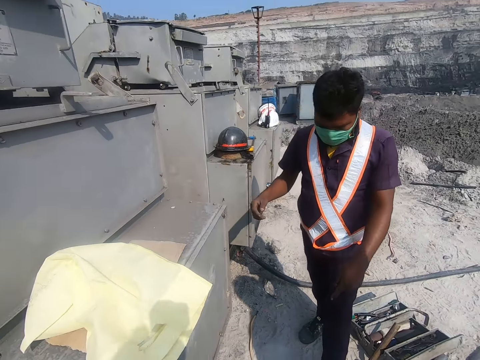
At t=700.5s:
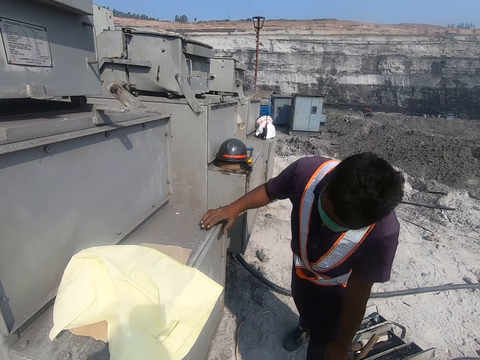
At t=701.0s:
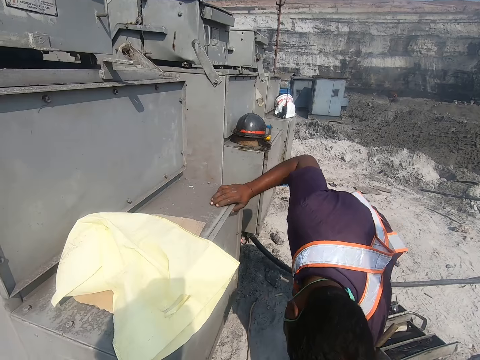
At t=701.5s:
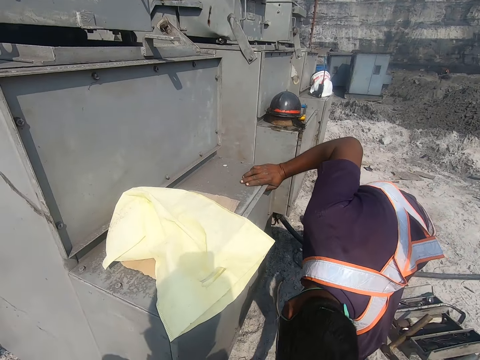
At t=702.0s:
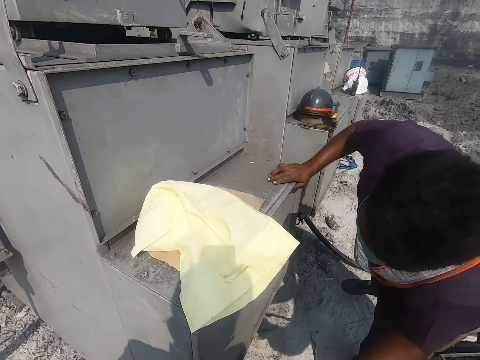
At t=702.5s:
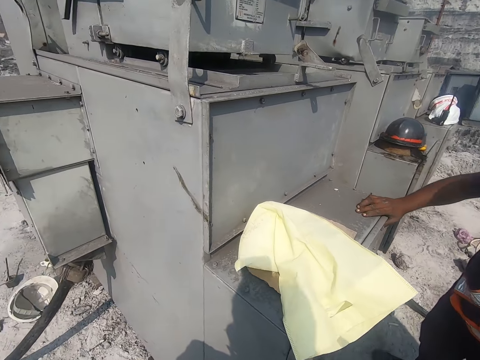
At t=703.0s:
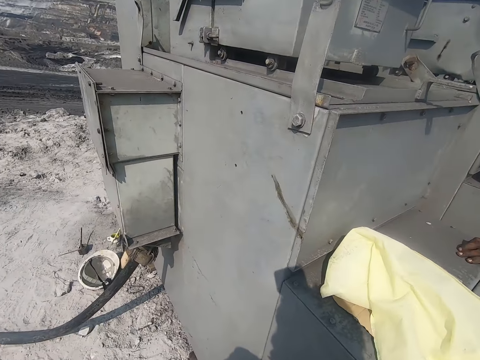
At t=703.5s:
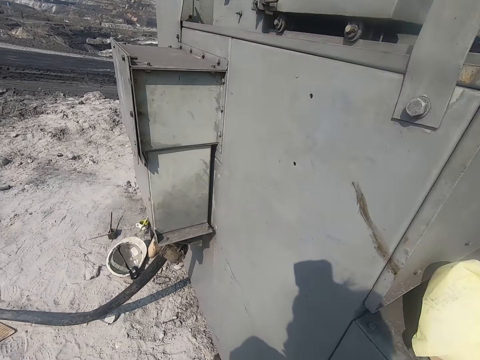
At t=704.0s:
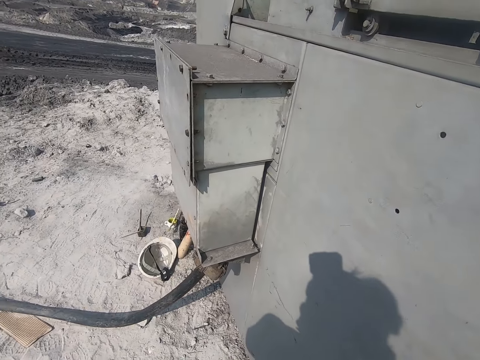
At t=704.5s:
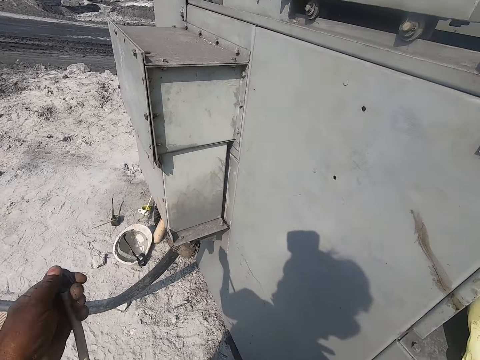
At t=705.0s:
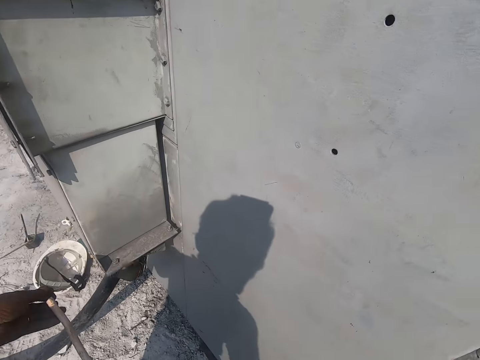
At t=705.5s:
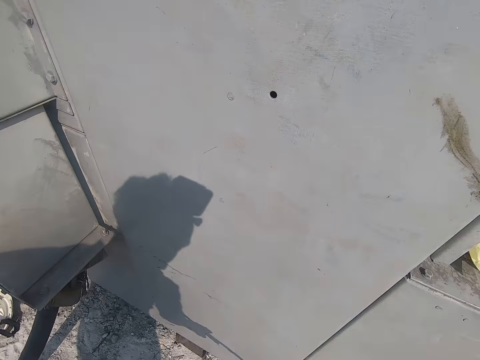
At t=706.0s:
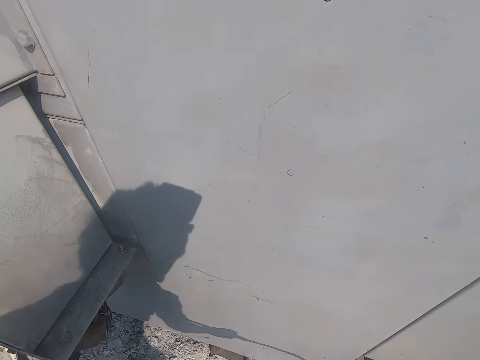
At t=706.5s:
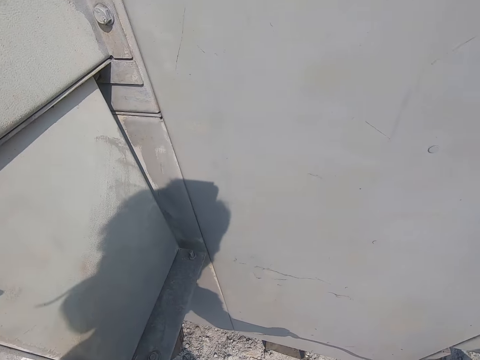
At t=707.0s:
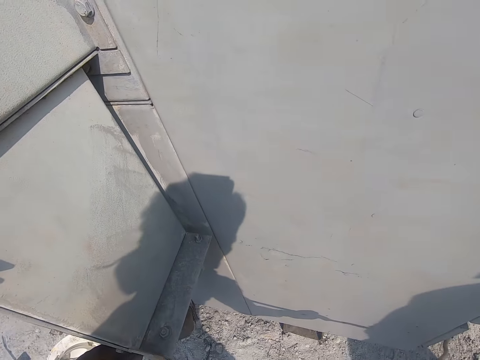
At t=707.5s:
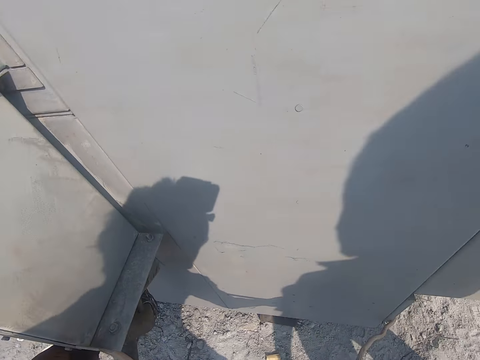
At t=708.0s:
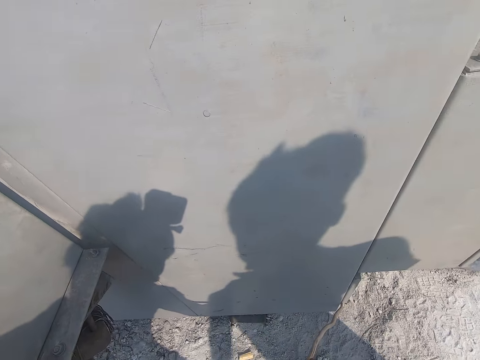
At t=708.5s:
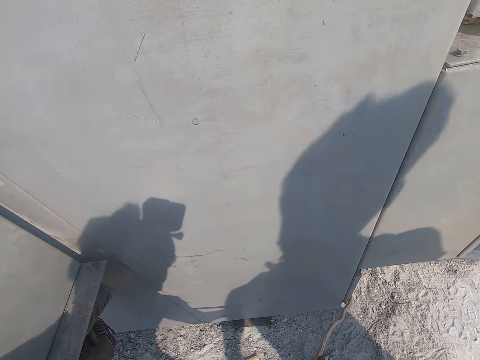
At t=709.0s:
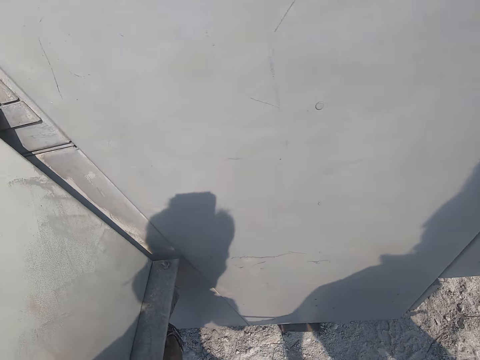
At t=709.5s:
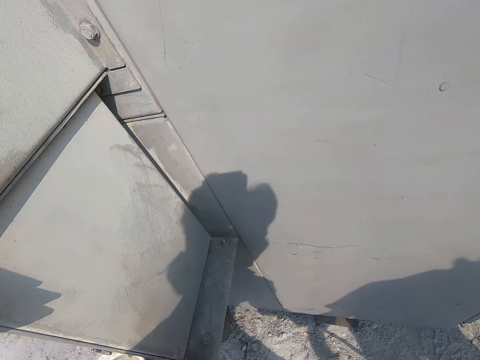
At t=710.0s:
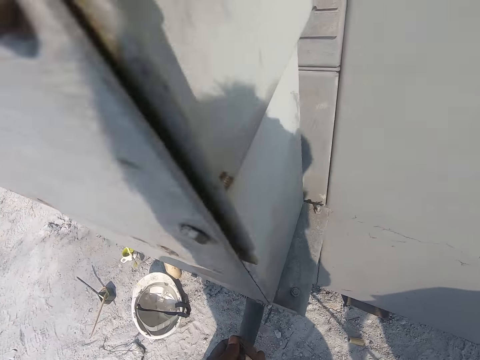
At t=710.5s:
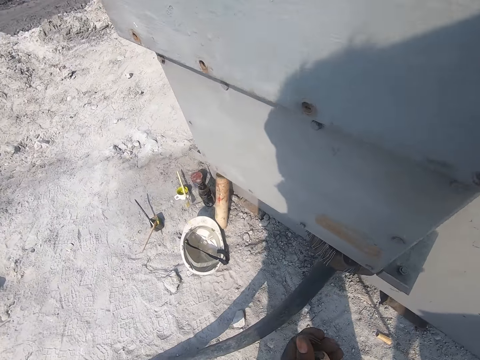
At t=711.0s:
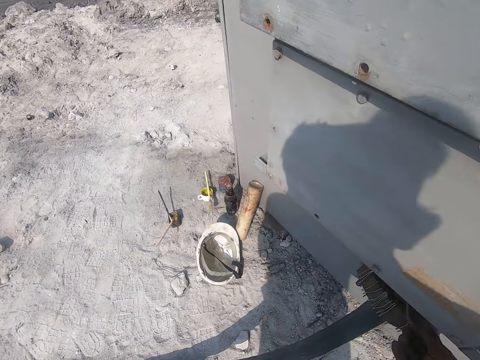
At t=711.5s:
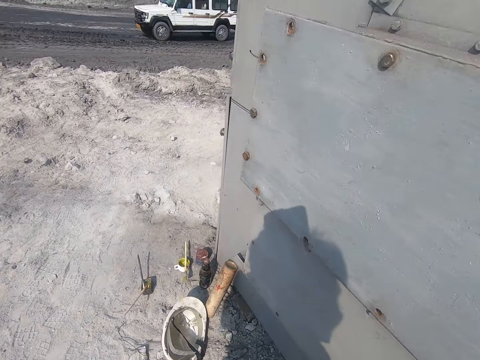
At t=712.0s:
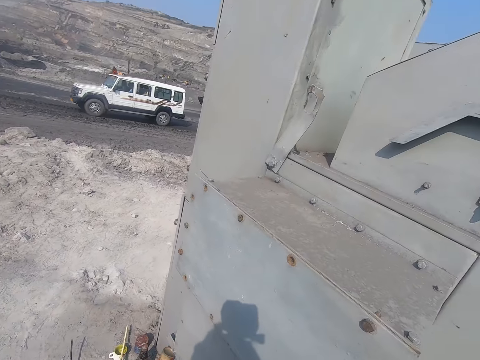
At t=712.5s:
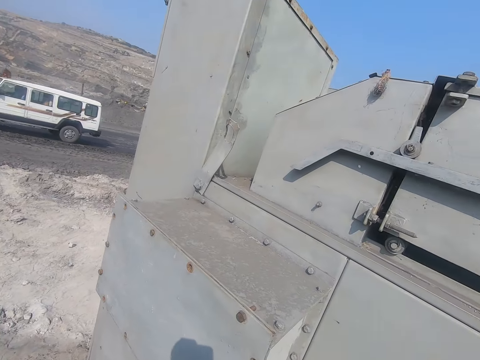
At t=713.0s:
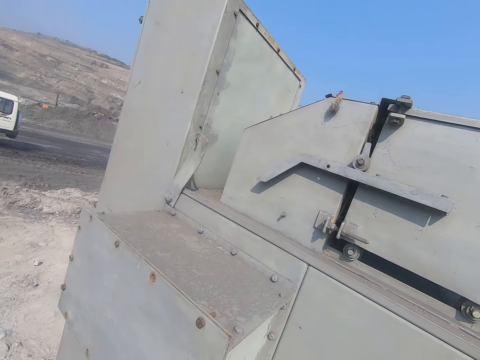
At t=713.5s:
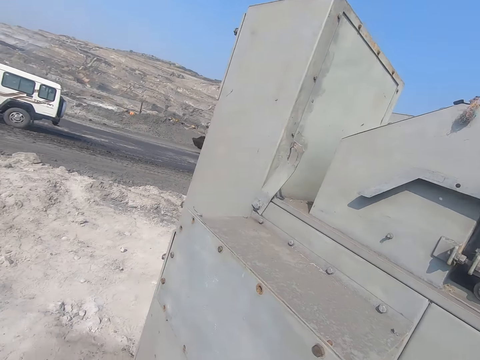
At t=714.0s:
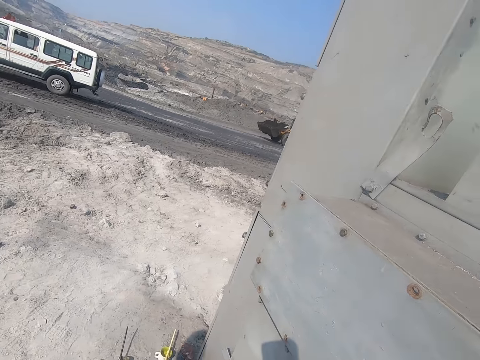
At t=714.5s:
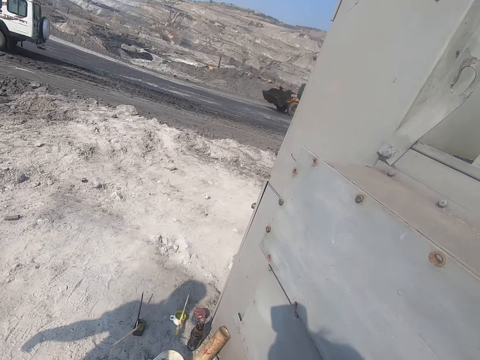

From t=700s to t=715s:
A man bends. The man places his hand on something. The camera wearer looks at the generator. They hold a wire and fix the cable on something.

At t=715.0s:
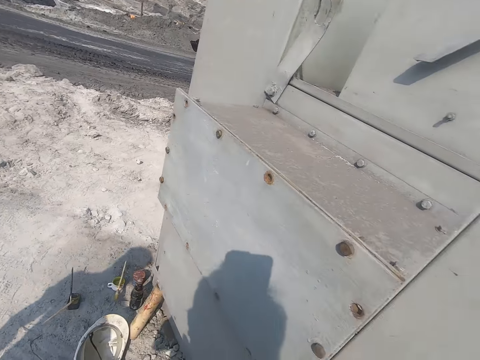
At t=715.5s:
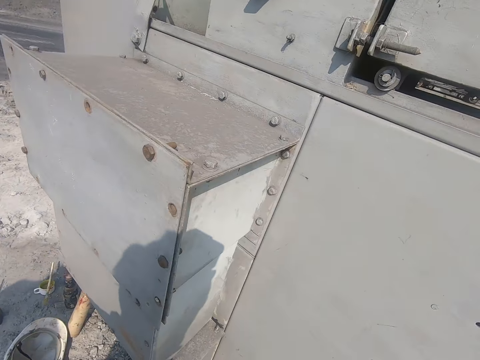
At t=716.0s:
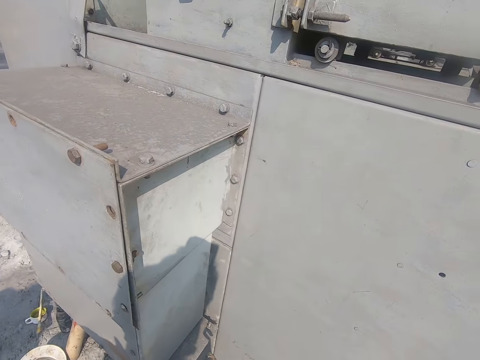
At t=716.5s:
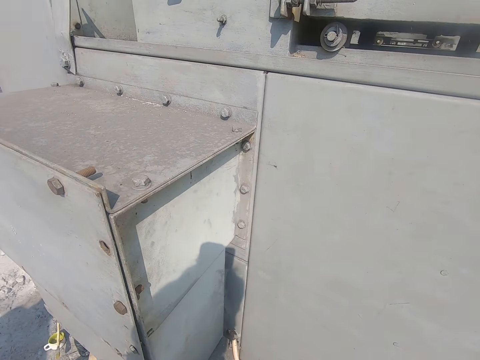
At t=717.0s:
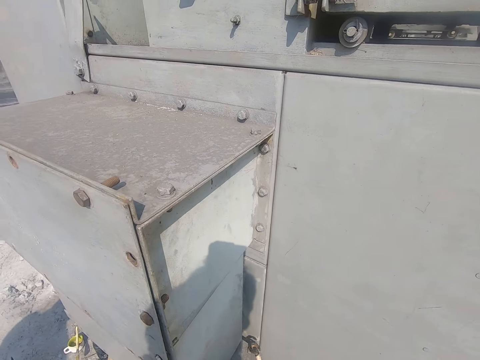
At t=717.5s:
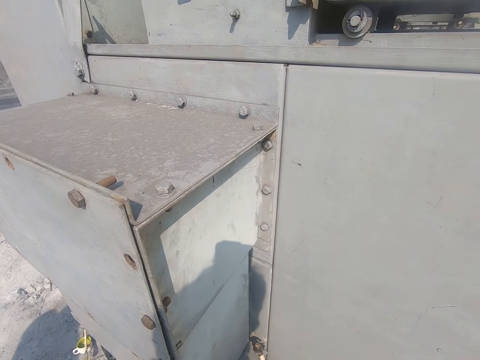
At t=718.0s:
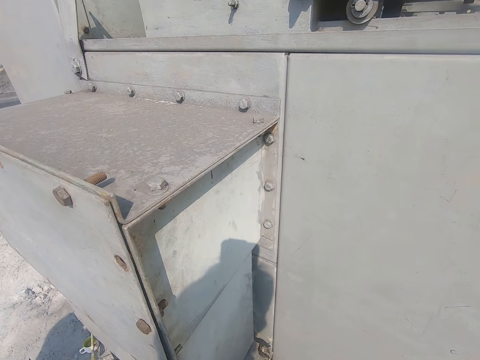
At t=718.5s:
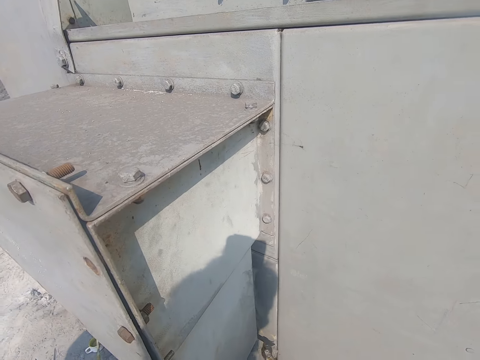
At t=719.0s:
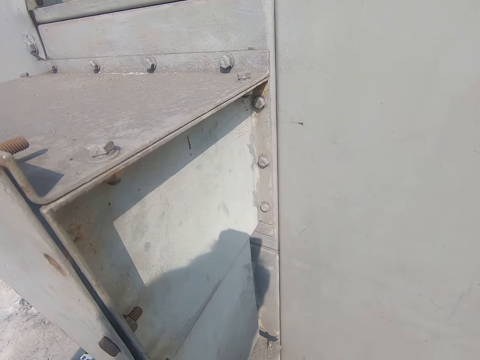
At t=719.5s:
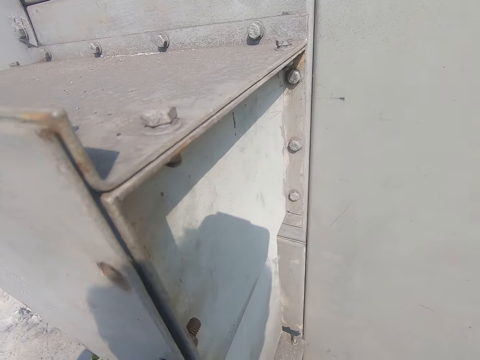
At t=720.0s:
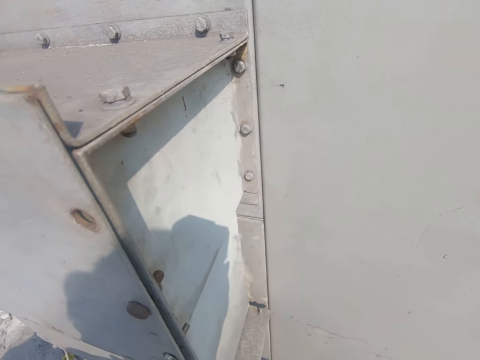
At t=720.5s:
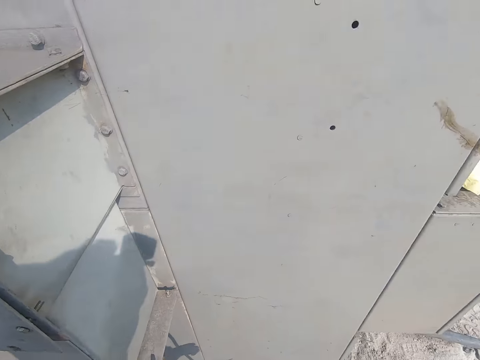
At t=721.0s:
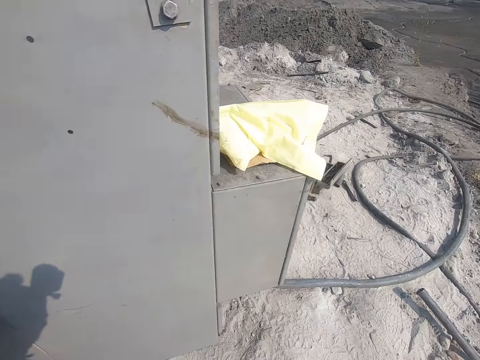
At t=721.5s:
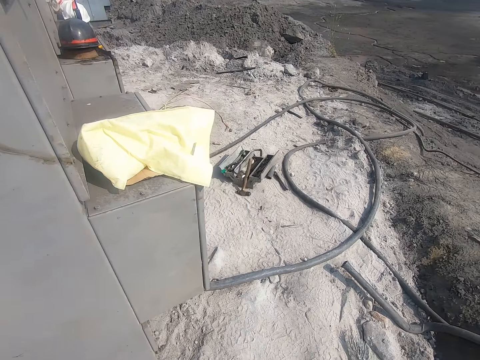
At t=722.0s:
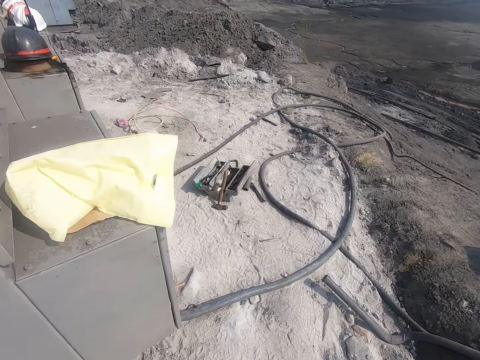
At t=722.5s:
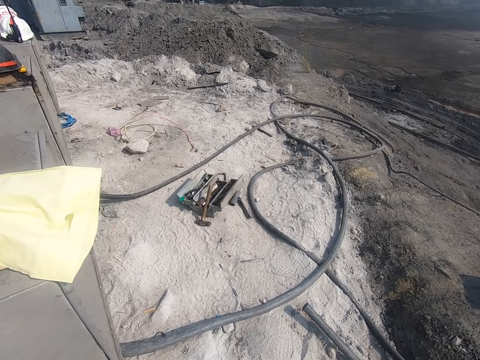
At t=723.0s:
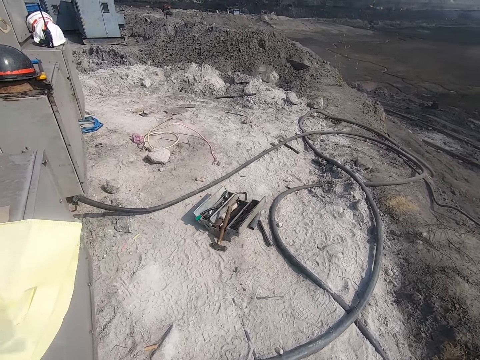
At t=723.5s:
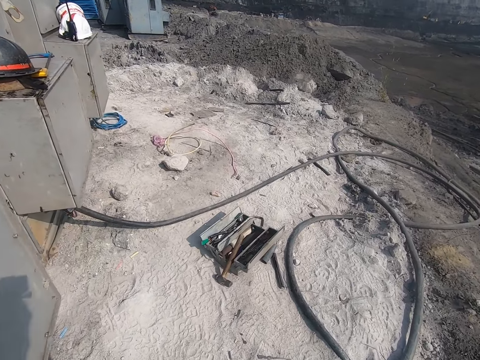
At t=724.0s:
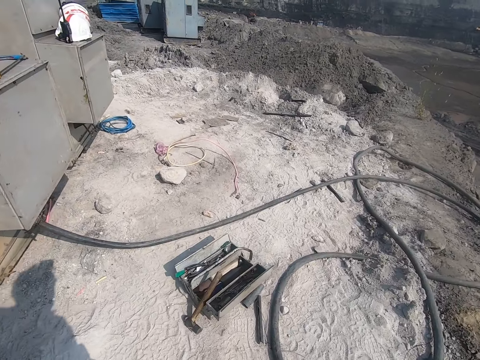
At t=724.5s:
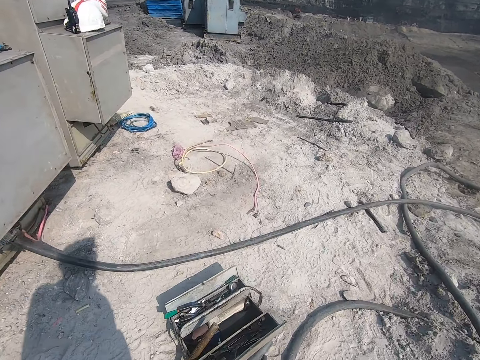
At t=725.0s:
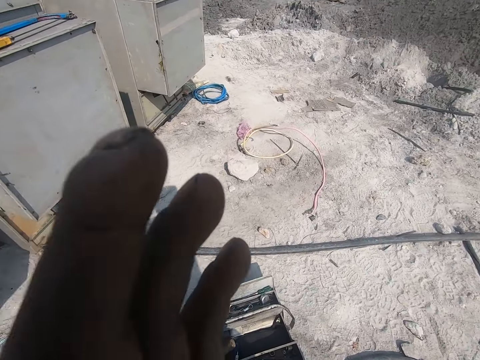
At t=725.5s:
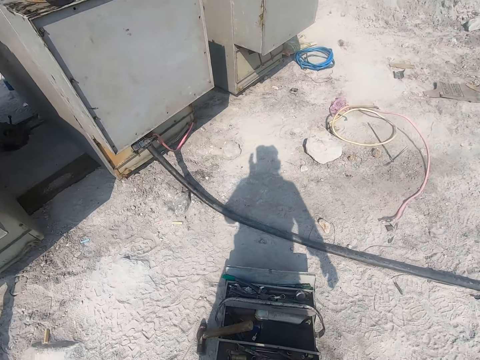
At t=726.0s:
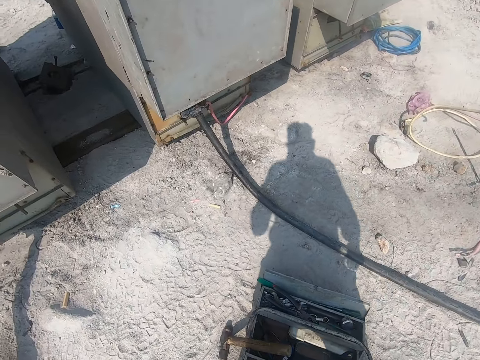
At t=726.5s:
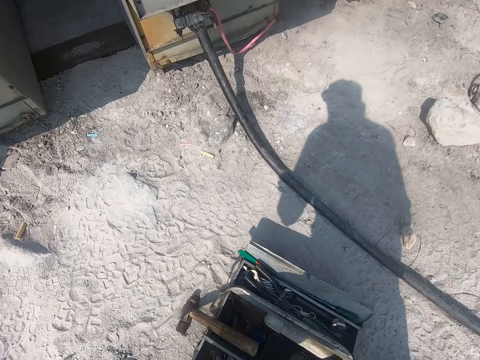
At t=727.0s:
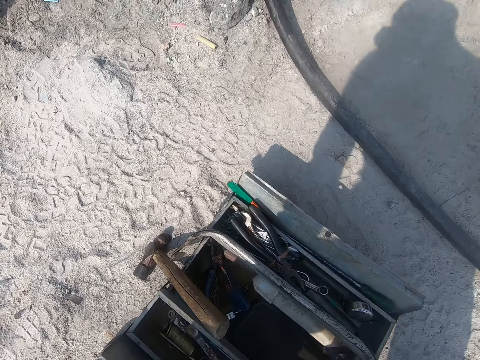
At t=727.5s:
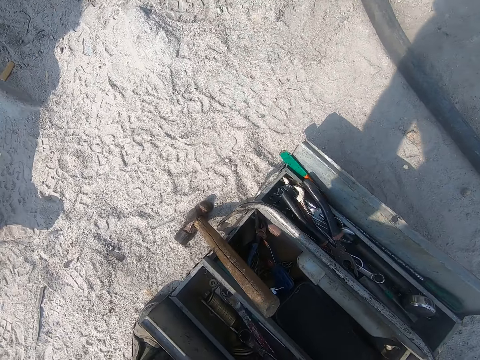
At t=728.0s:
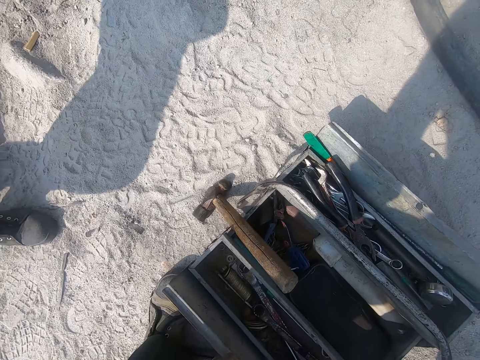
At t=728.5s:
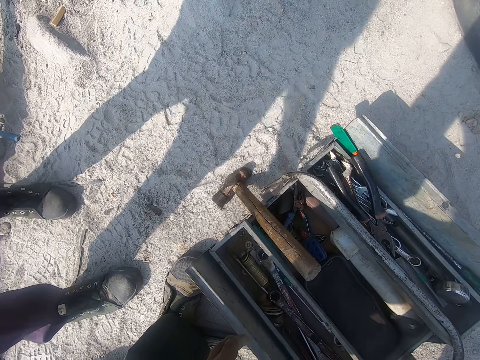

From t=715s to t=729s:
The camera wearer looks around the open area. They walk on the ground.
